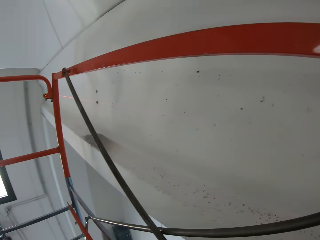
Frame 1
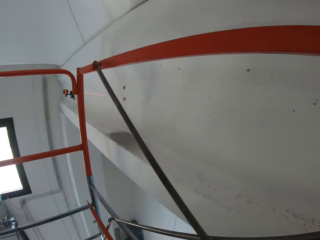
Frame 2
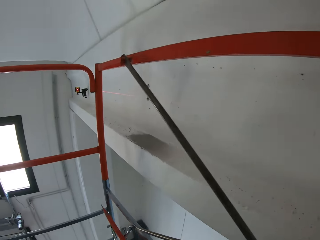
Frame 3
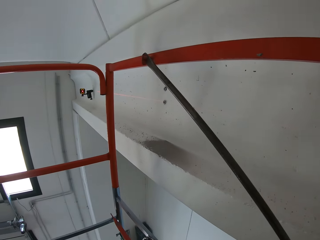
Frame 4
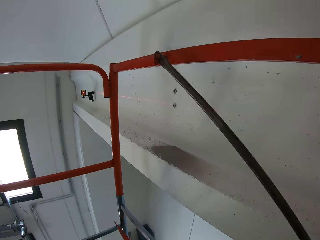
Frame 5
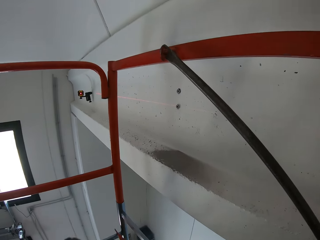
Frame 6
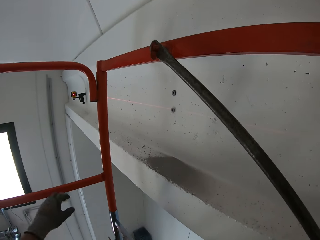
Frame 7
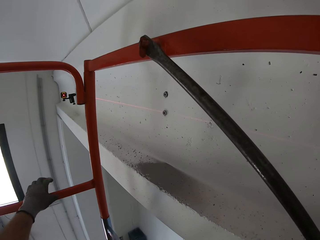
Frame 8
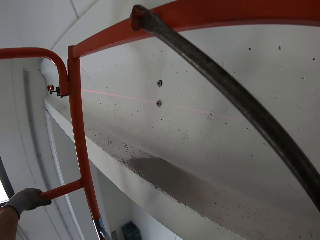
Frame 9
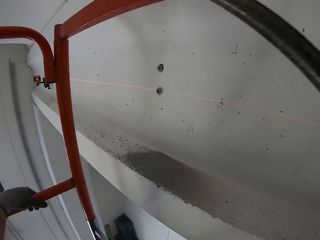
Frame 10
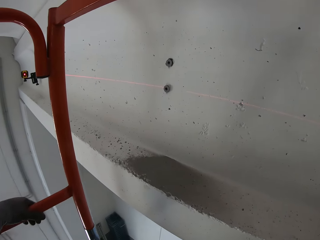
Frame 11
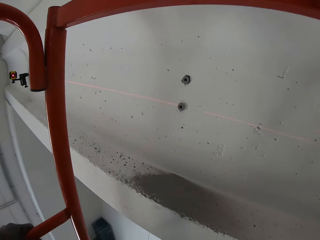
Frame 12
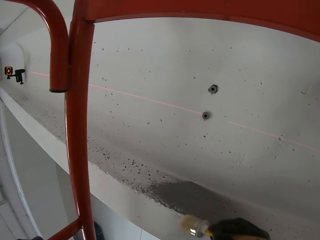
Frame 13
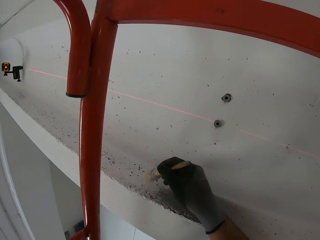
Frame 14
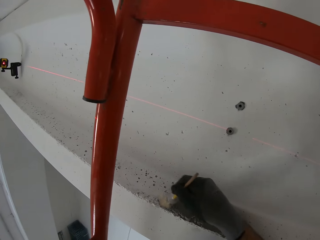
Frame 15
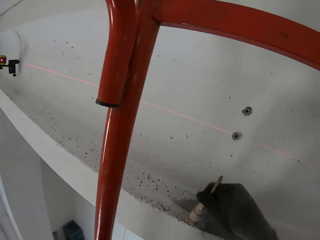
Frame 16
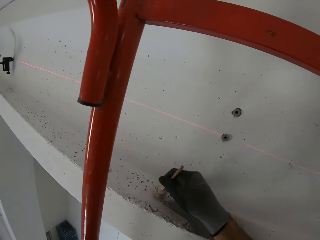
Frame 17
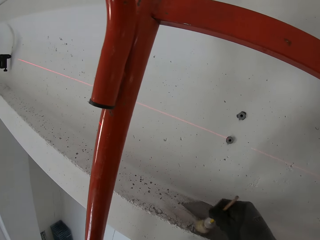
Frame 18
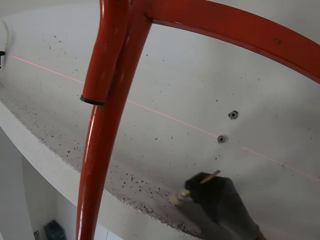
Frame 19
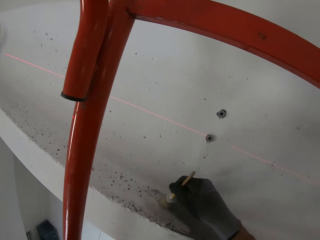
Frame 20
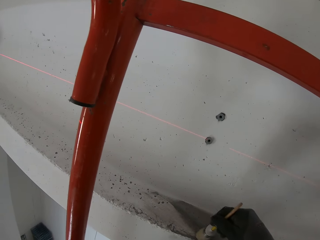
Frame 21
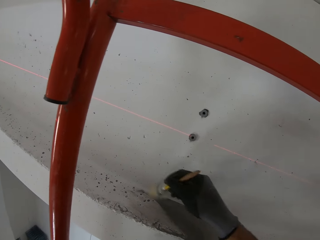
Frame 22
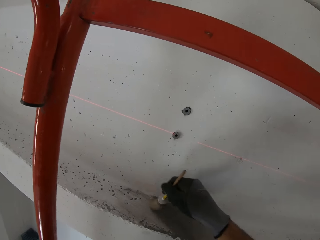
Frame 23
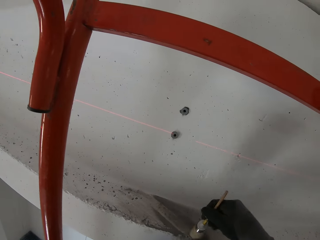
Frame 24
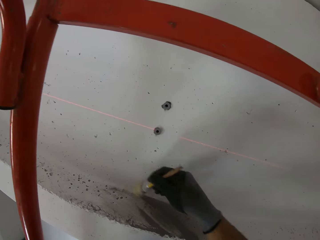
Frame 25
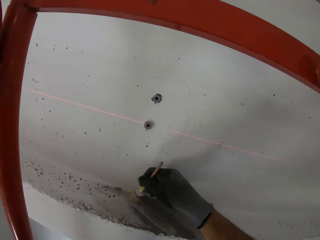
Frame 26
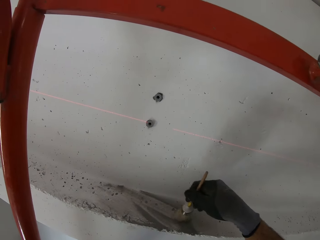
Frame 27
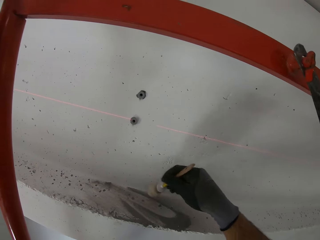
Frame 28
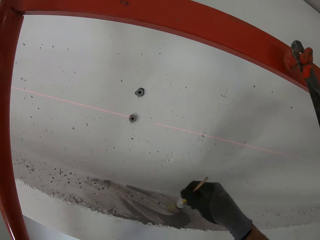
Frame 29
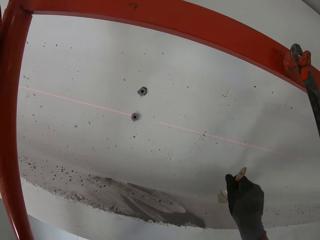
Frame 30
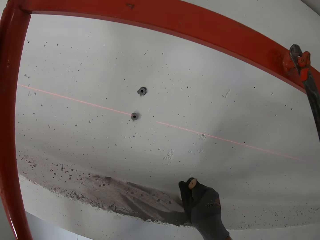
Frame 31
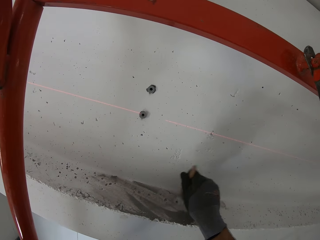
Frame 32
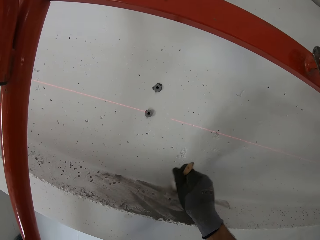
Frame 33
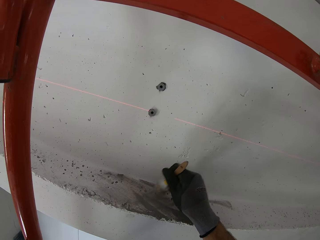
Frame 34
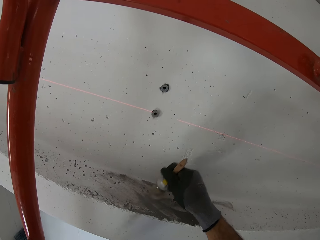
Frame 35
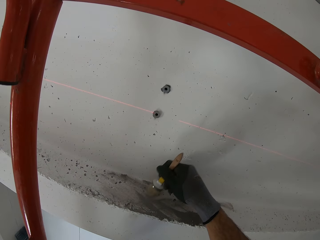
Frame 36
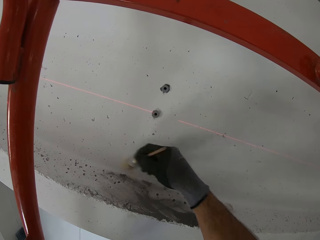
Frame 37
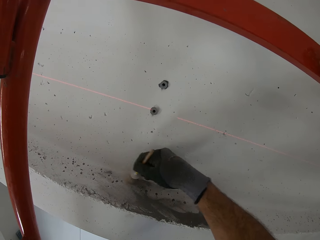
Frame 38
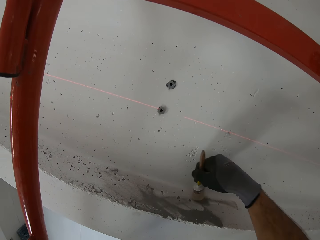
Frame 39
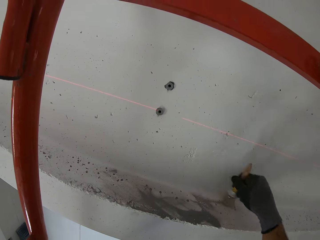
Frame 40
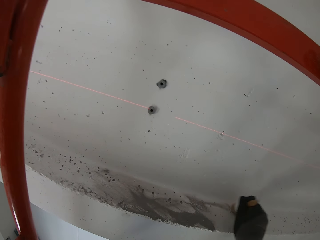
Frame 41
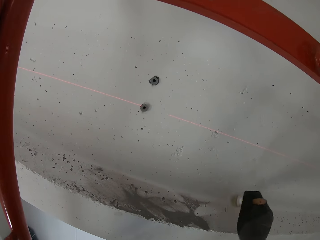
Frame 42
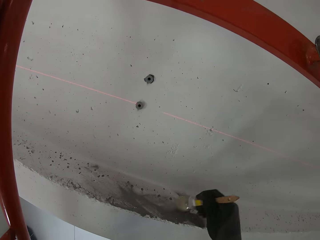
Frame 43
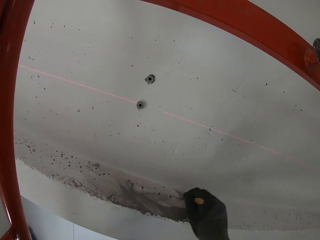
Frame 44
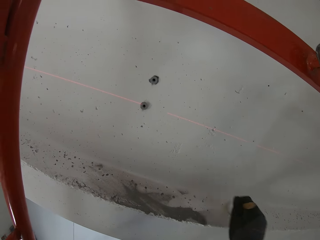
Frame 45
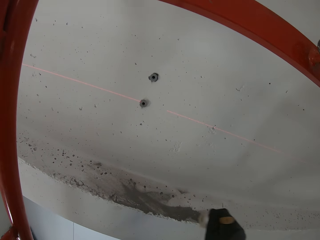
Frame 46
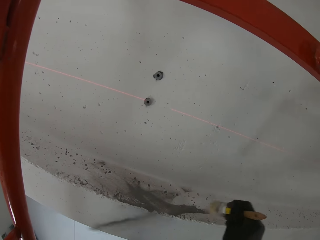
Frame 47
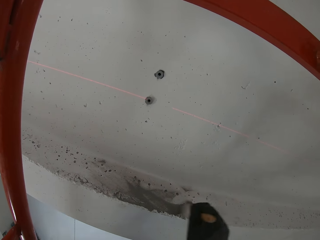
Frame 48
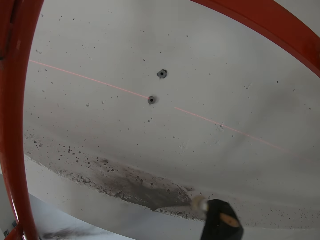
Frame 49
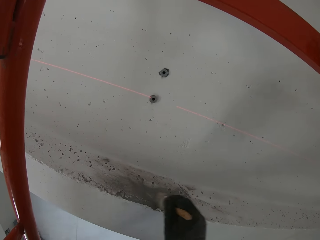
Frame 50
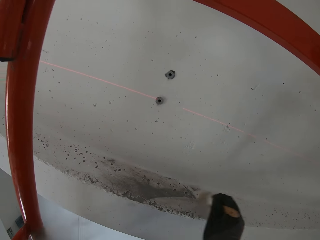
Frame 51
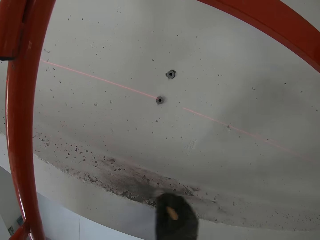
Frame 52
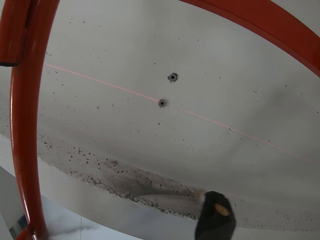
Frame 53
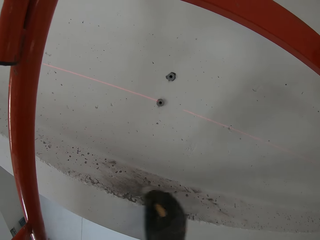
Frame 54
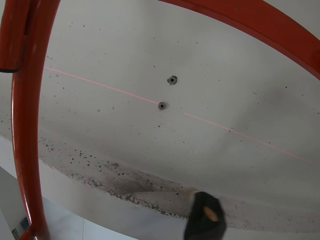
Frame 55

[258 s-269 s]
The camera wearer touches the metal. They wipe the dust from the wall.

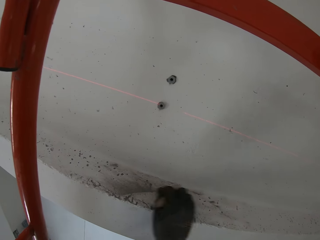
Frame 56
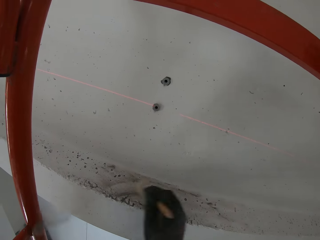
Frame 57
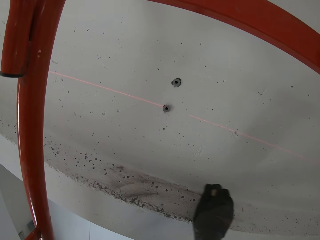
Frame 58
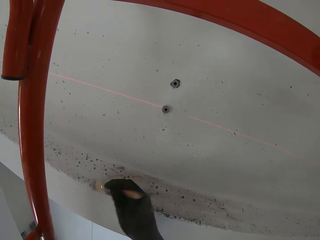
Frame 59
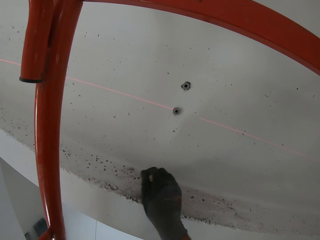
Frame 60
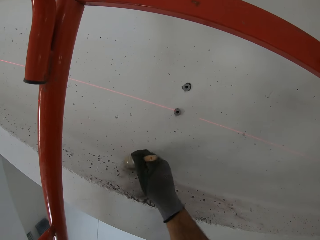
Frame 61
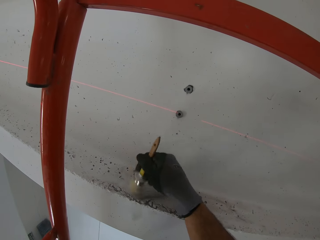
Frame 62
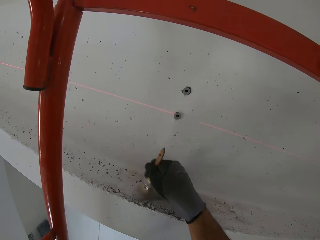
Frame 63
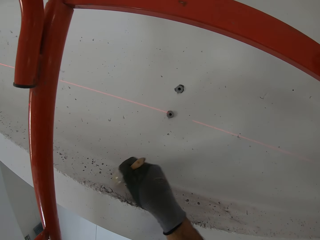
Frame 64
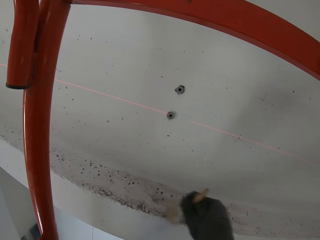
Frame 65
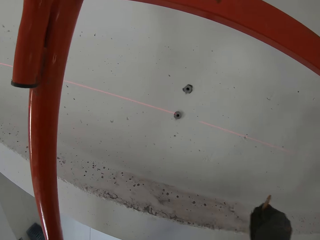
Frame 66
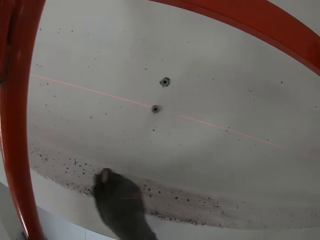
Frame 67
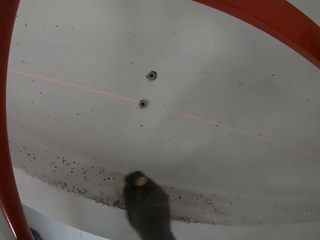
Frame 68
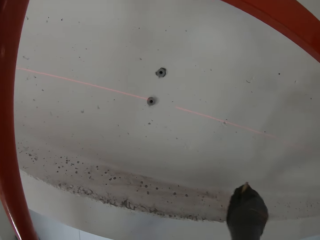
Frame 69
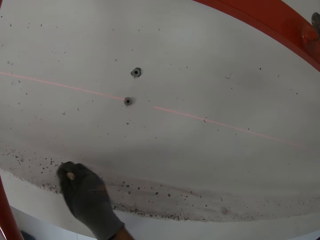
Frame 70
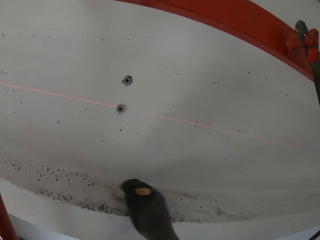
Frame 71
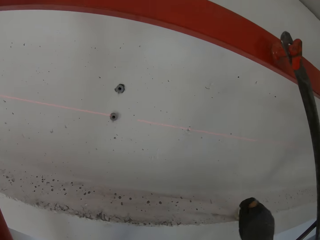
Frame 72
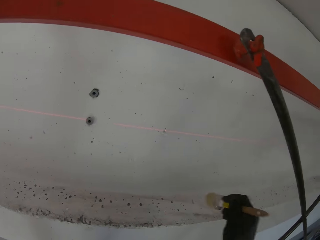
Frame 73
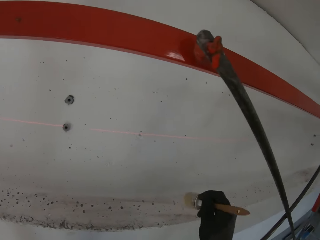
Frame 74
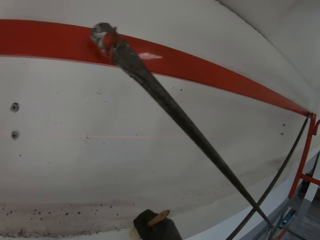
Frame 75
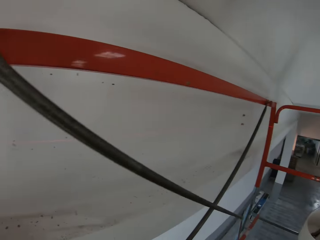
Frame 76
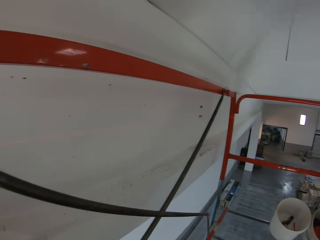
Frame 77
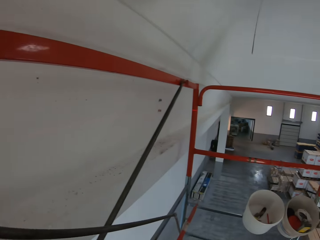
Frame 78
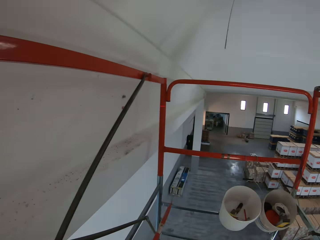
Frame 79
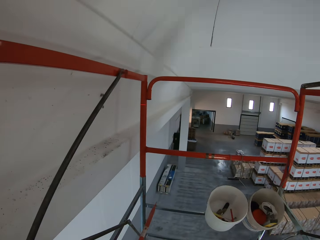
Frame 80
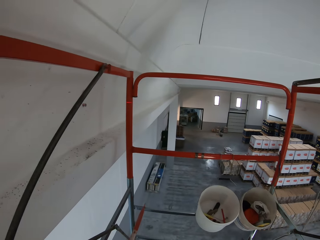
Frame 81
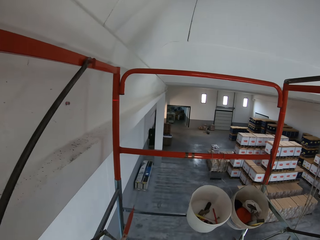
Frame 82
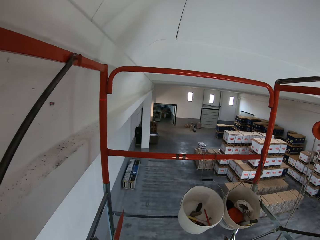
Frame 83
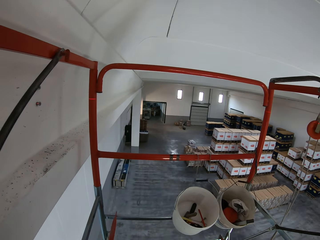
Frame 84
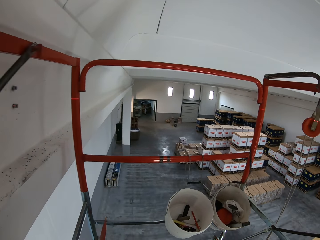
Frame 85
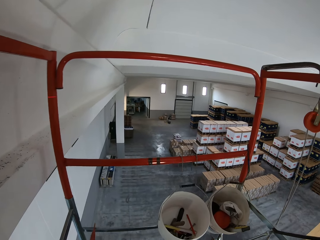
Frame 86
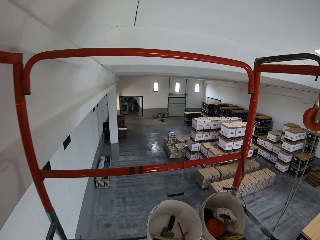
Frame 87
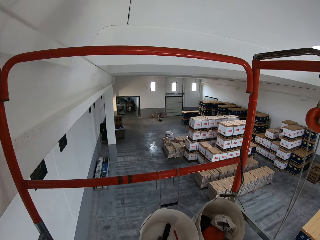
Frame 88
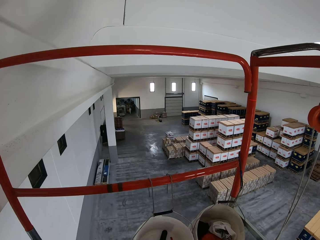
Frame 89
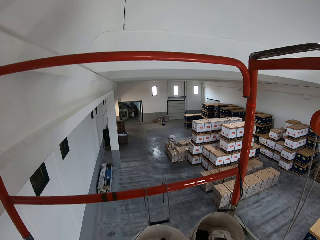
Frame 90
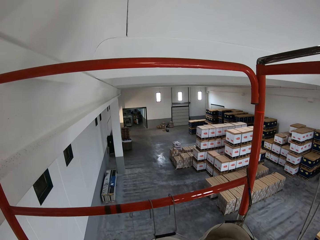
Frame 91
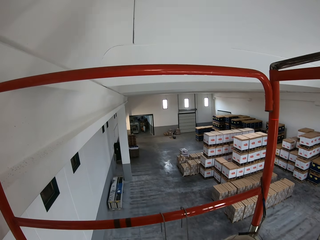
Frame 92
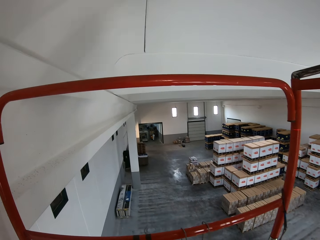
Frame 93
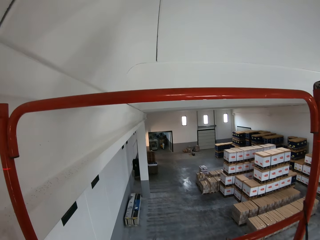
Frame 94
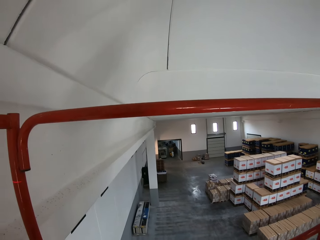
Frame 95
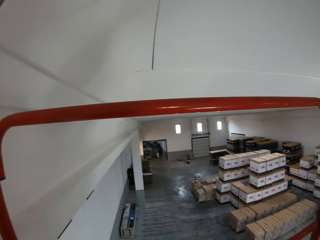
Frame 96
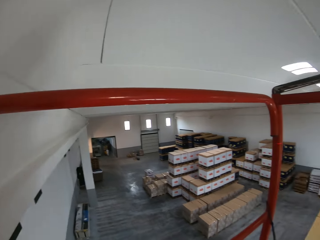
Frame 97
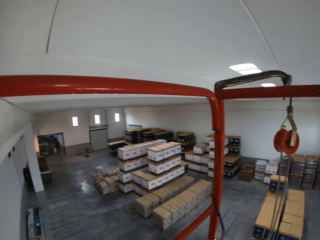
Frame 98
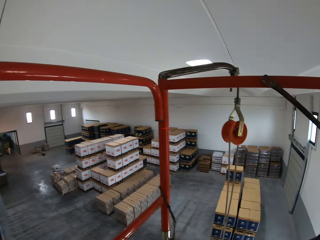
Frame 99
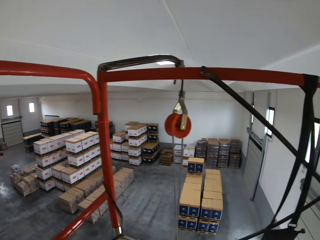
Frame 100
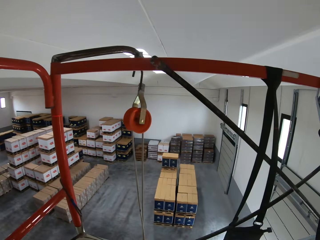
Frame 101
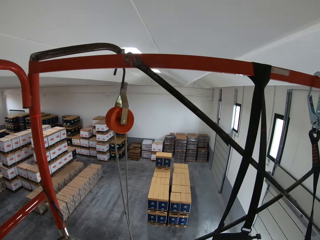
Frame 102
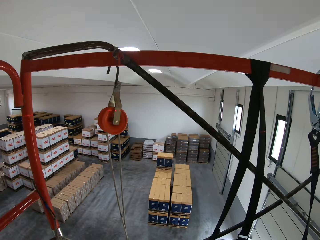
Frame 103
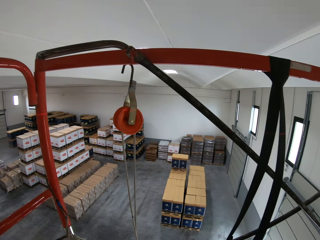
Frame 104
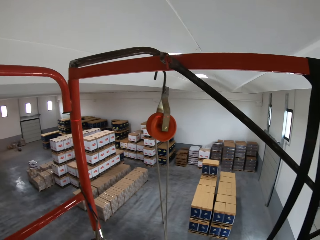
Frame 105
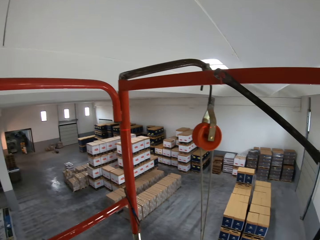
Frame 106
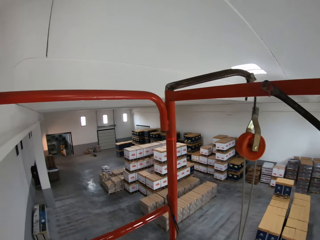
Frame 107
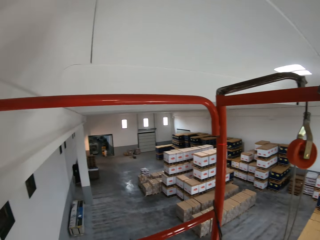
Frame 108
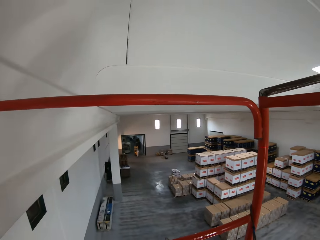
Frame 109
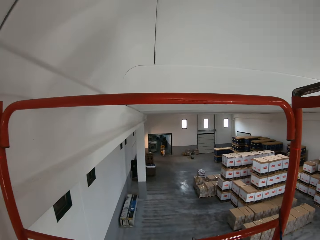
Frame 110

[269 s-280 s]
The camera wearer looks around.
